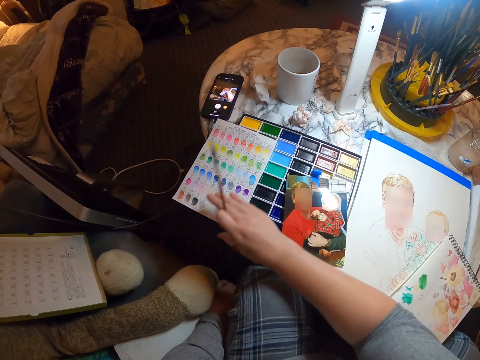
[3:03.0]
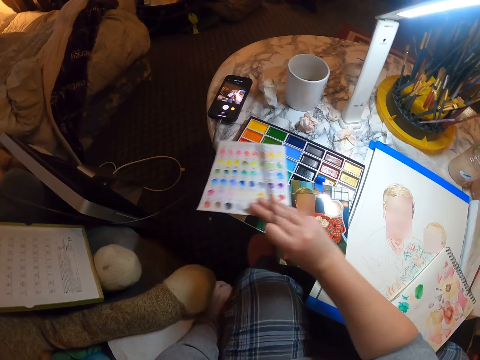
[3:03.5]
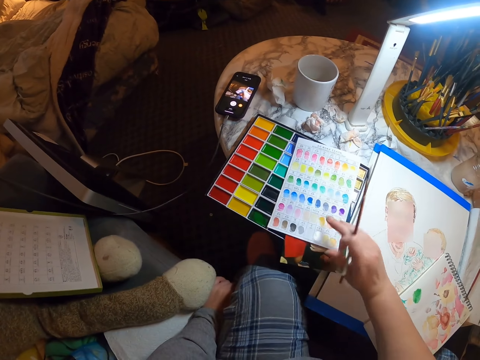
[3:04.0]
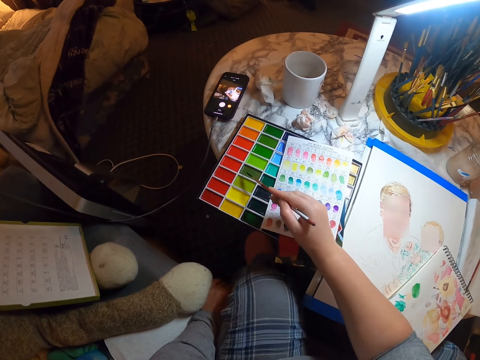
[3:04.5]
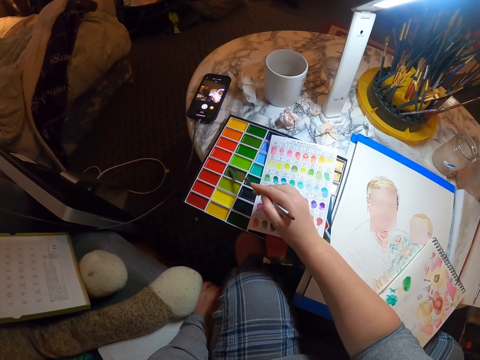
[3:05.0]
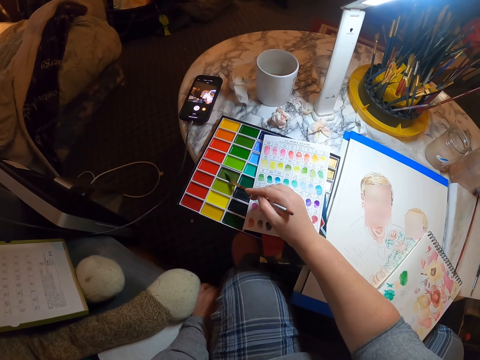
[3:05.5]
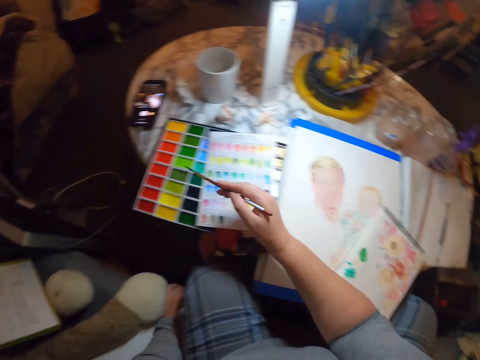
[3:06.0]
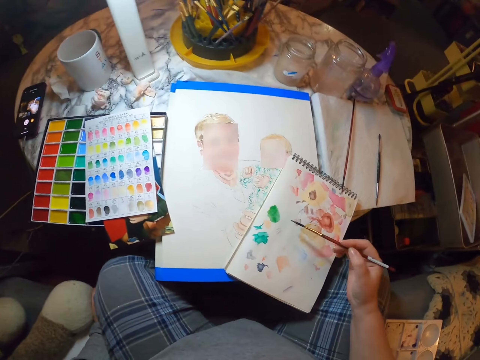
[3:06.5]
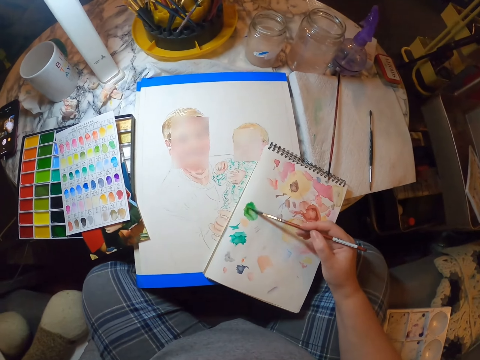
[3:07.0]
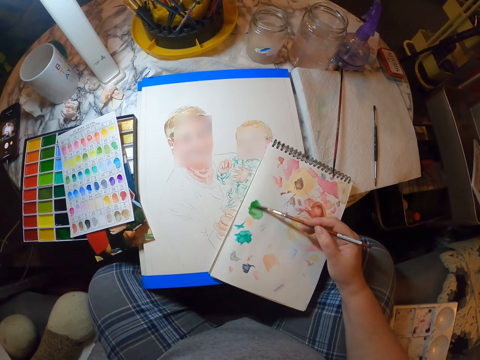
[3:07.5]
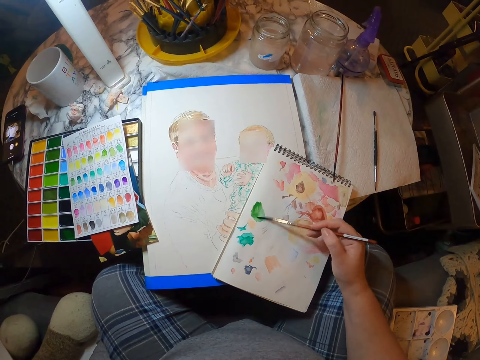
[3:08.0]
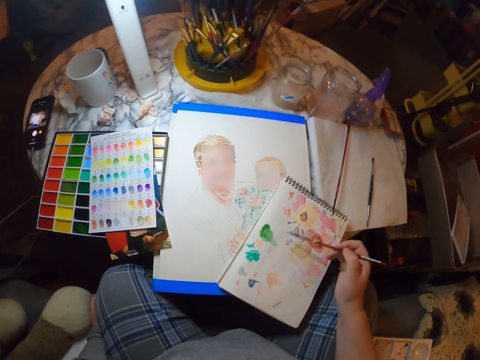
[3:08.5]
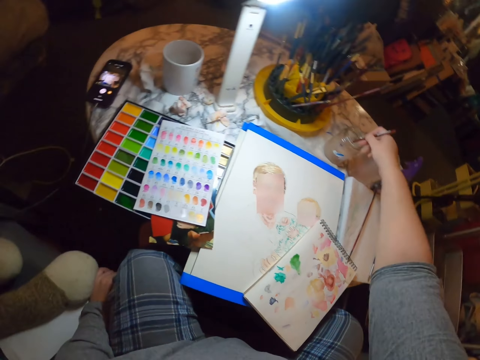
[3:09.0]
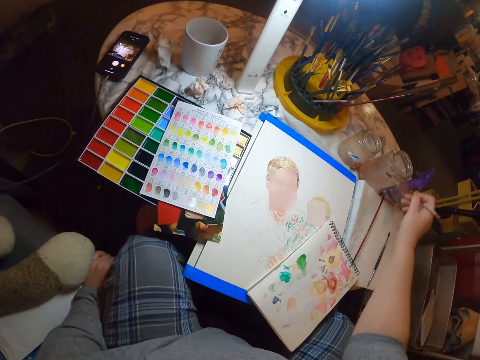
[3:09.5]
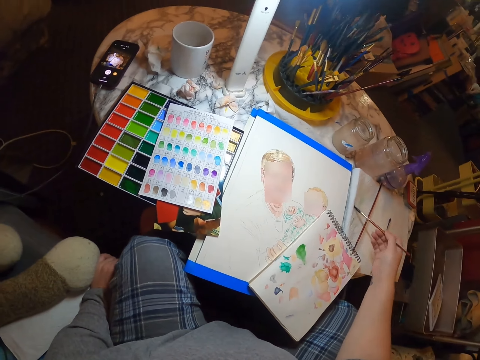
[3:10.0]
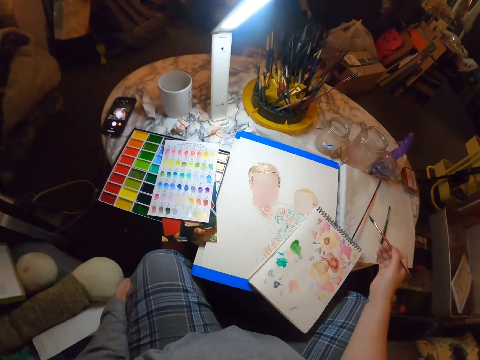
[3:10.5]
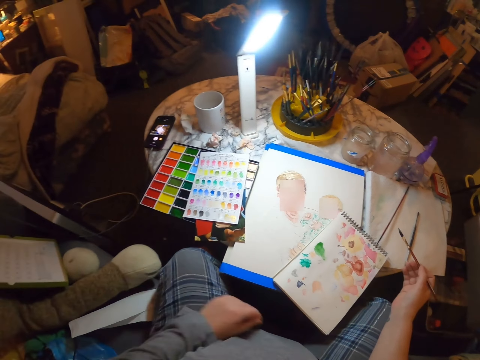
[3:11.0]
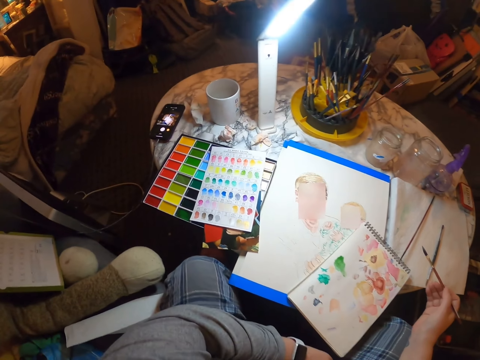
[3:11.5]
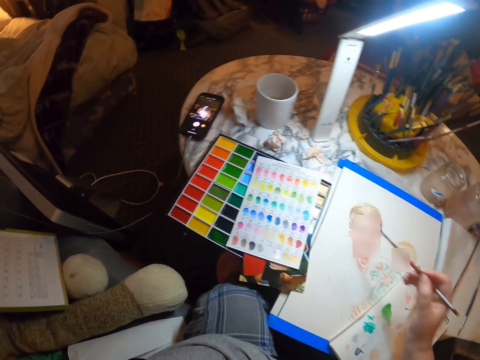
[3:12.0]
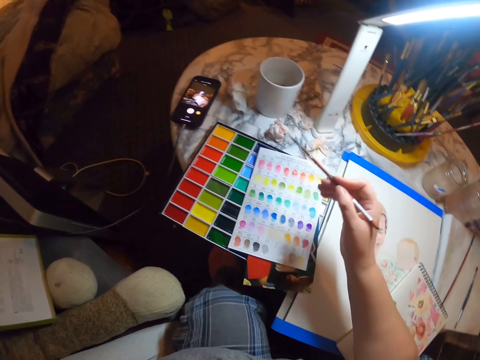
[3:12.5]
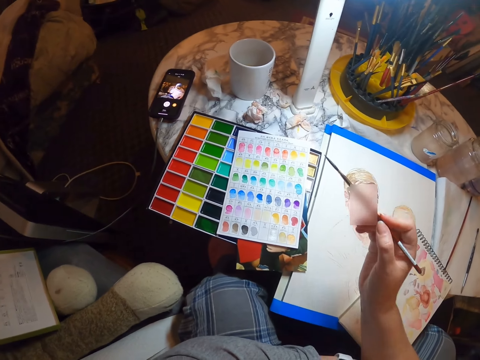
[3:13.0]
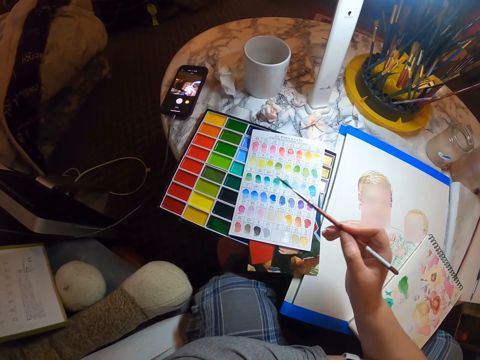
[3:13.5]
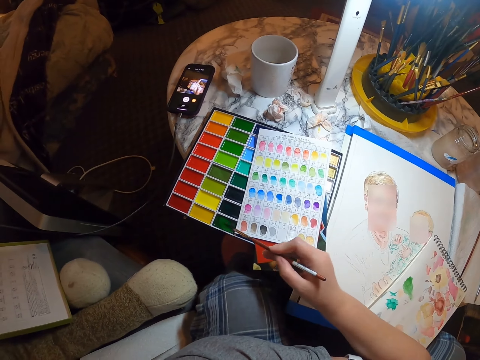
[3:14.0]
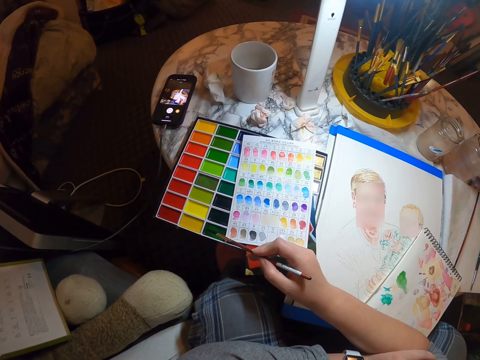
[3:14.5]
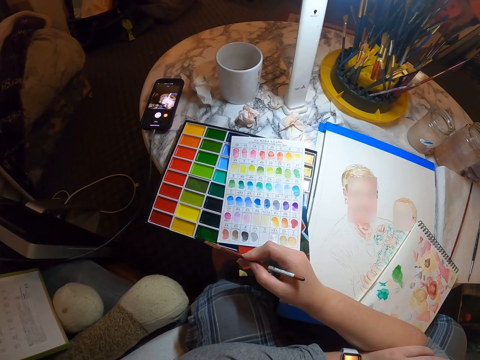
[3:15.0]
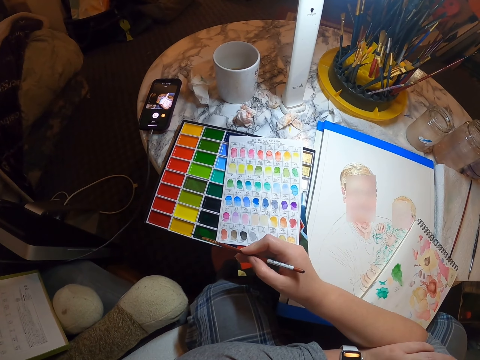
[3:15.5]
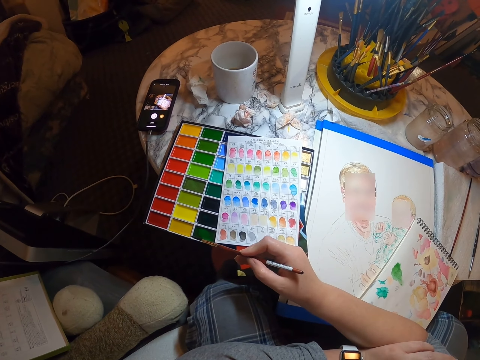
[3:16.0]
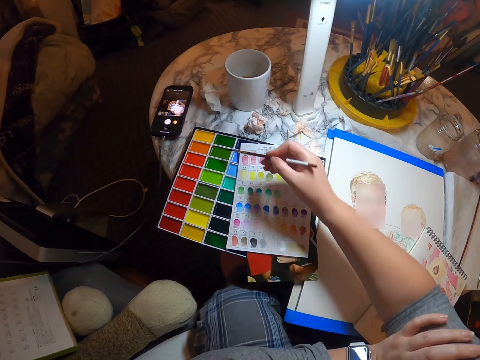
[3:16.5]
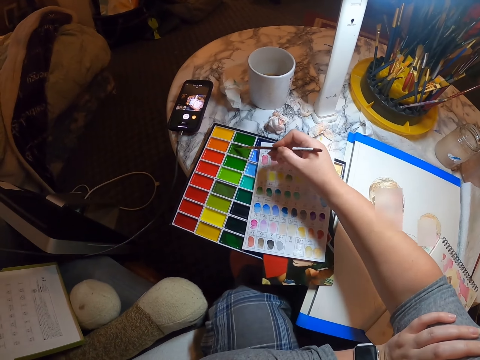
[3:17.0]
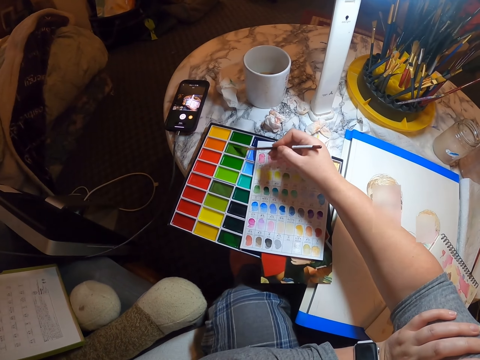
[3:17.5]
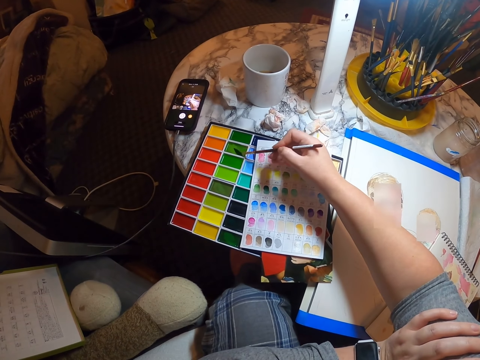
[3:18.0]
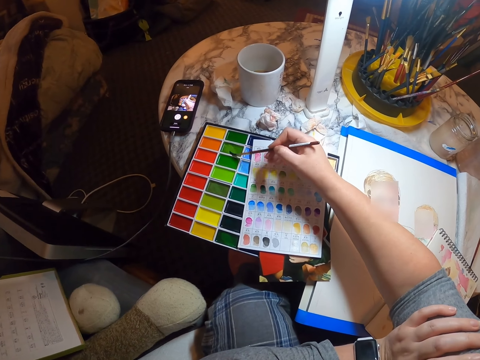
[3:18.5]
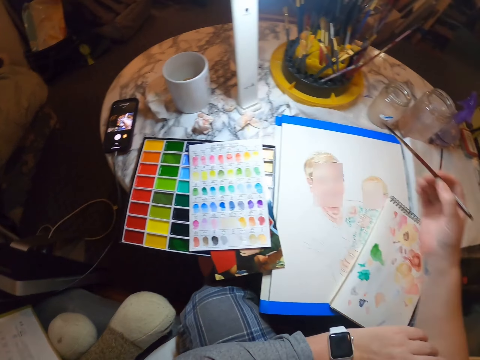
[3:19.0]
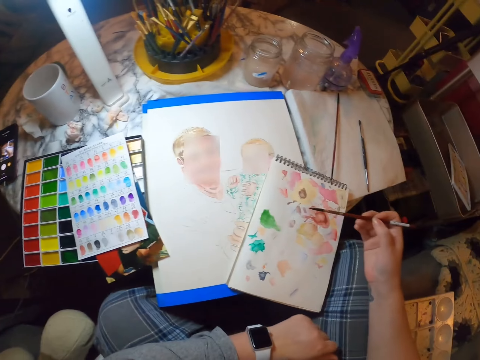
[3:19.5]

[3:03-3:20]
The camera wearer moves a paint sample. They take paint and put paint on a book. They dip a brush in a jar and rub the brush on the book. They move the left hand and move the right hand. They take paint and put paint on the book.

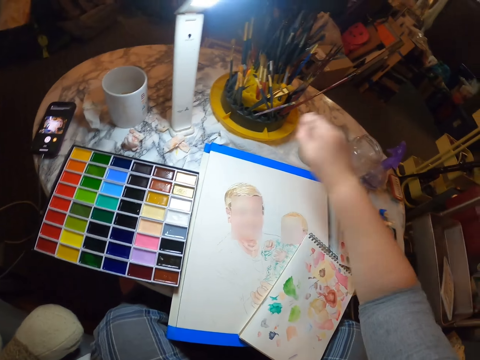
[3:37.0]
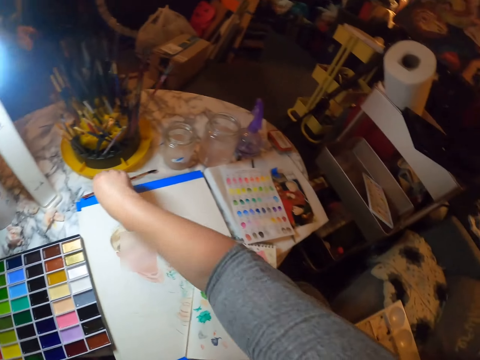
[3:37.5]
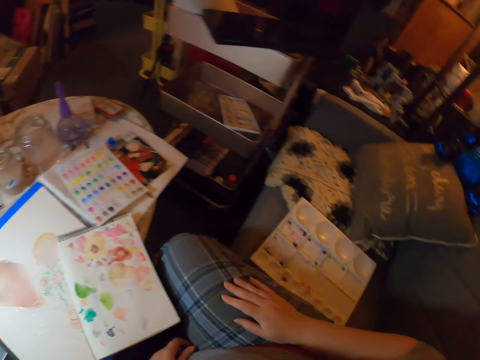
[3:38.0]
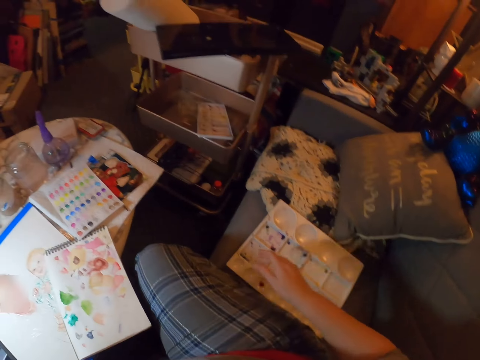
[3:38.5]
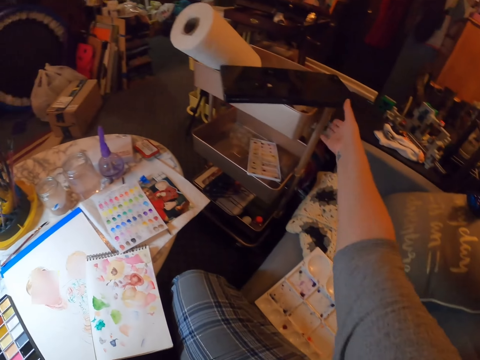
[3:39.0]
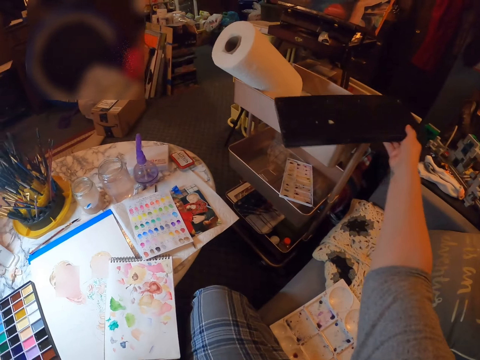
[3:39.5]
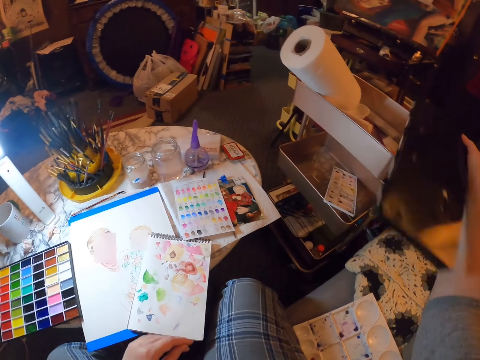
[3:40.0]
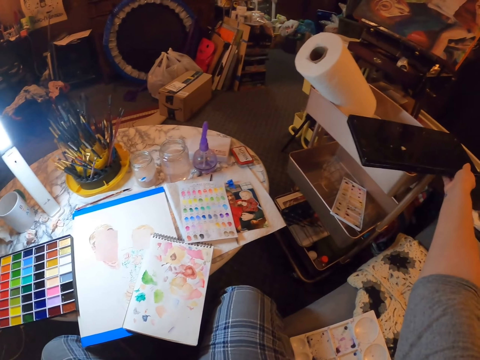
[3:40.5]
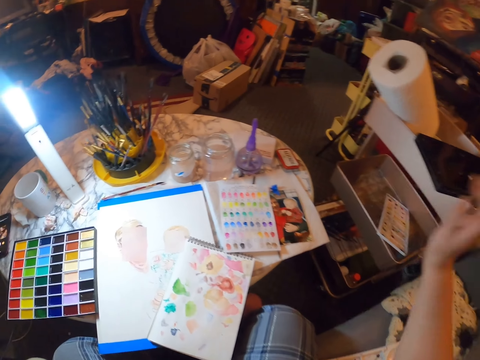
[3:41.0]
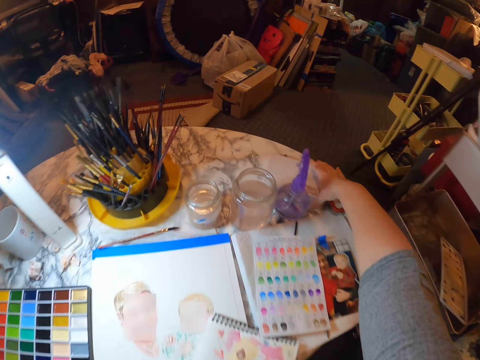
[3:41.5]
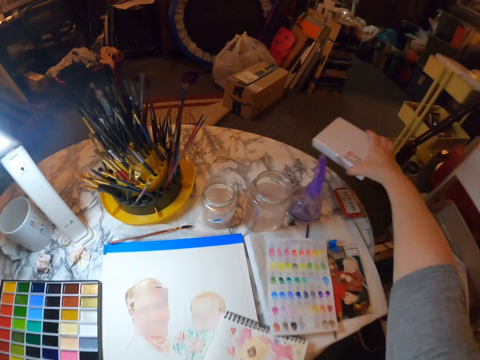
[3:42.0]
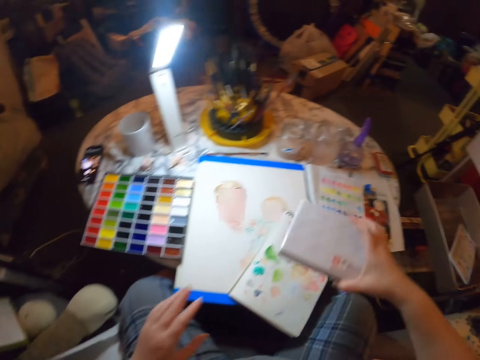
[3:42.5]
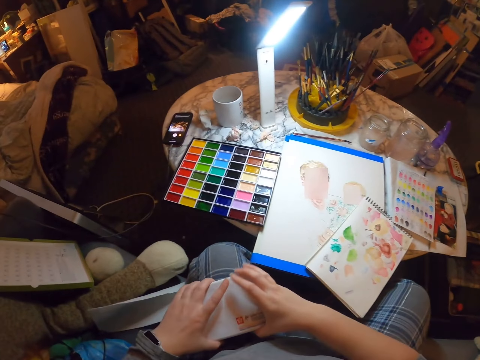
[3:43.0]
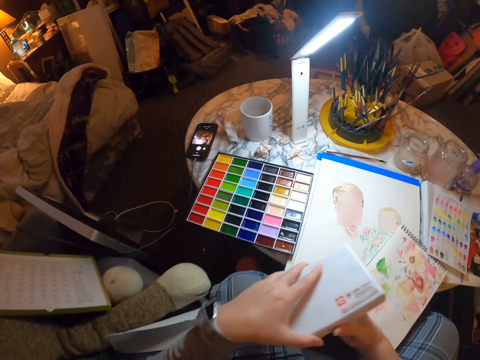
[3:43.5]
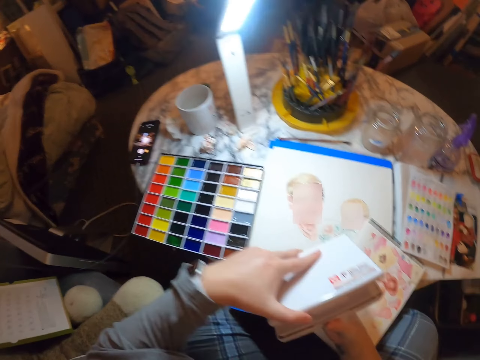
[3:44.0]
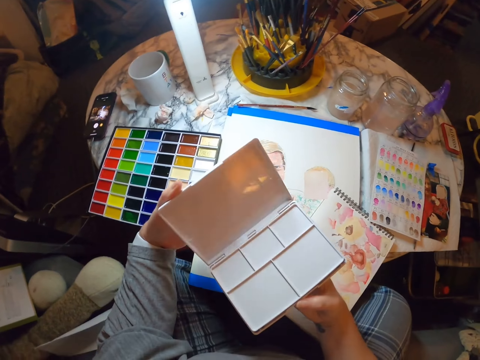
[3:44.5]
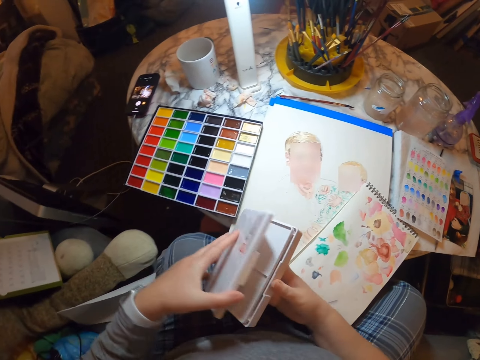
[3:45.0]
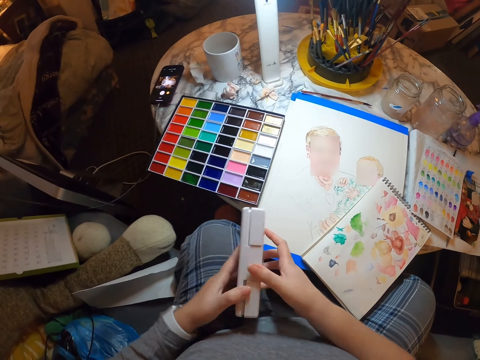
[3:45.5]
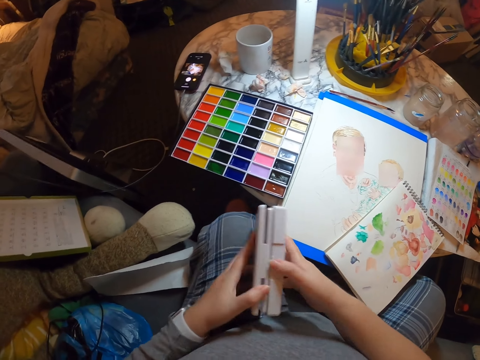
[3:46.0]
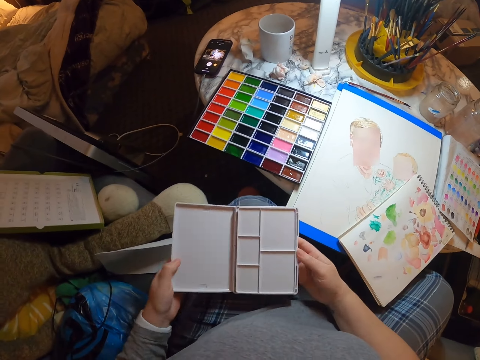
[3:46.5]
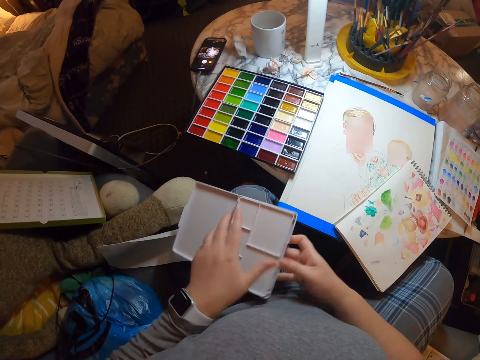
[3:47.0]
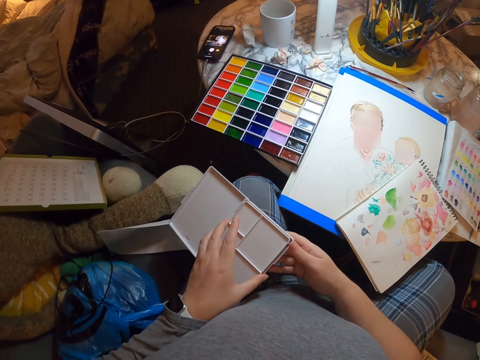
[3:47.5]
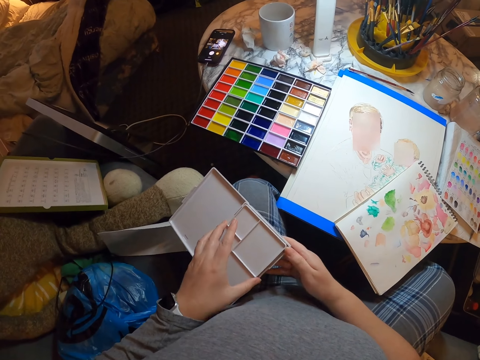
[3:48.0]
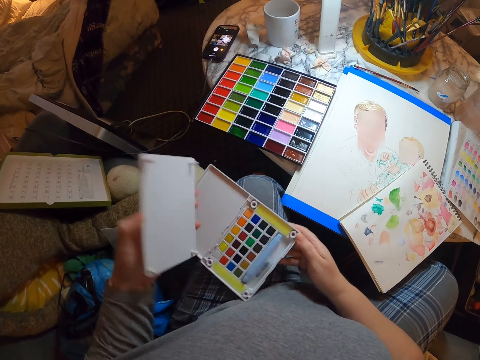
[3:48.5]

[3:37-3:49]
The camera wearer dips a brush in the jar. They put the painting brush on the table. They look at the room. They take a fabric and put the fabric on the surface. They take a paint kit, open the paint kit, and turn the paint kit on the hands.
